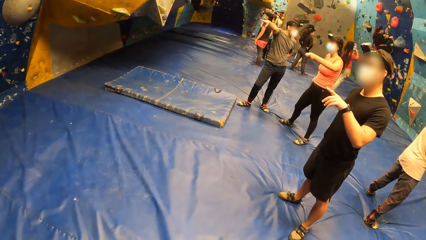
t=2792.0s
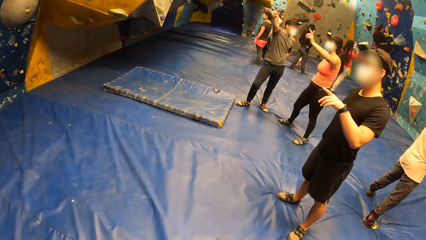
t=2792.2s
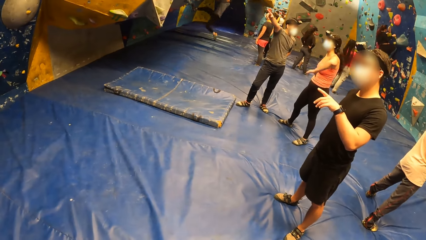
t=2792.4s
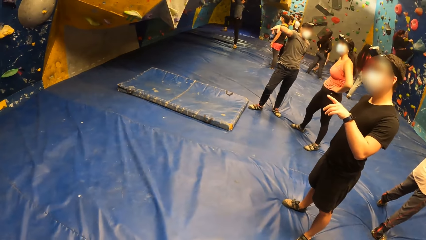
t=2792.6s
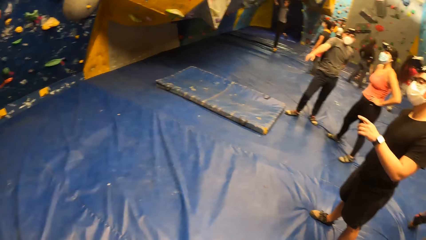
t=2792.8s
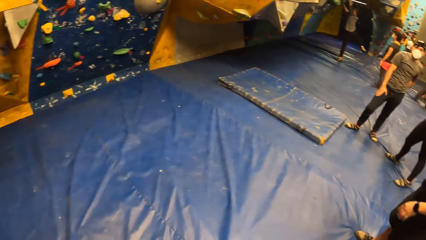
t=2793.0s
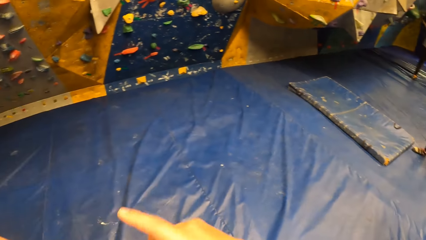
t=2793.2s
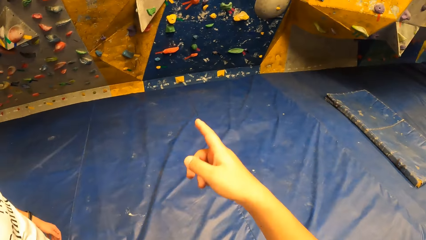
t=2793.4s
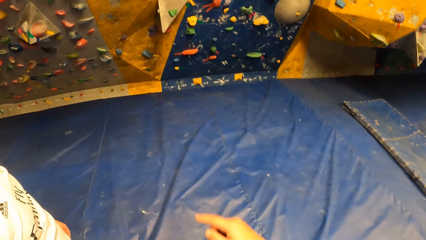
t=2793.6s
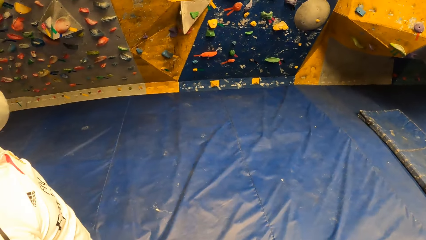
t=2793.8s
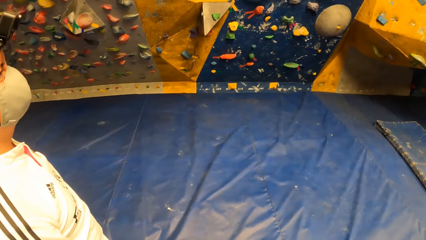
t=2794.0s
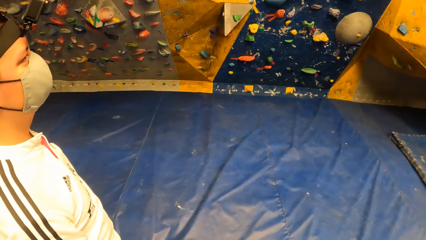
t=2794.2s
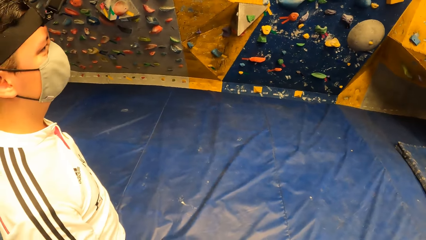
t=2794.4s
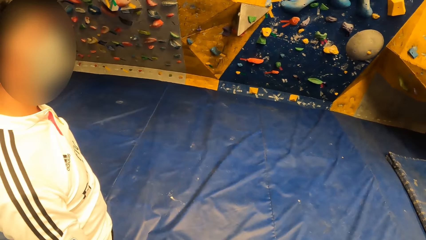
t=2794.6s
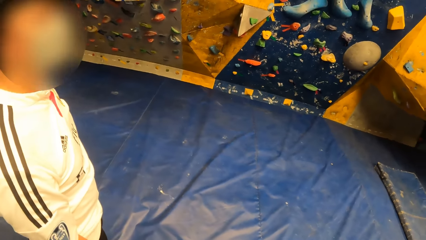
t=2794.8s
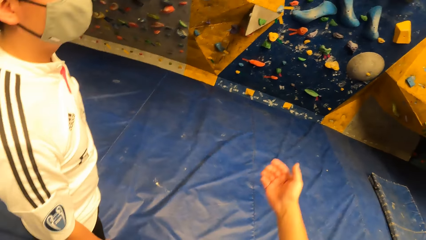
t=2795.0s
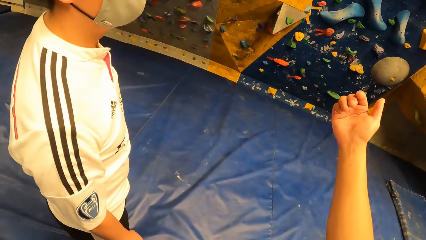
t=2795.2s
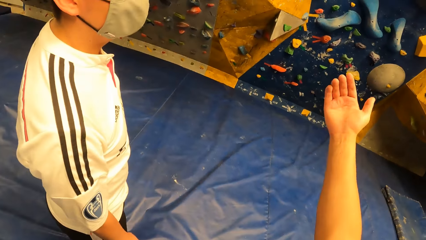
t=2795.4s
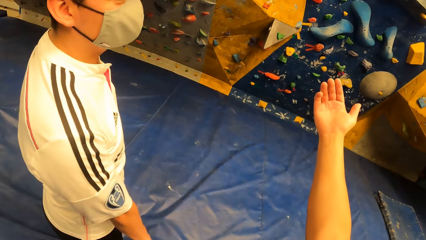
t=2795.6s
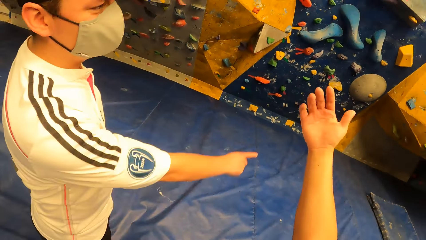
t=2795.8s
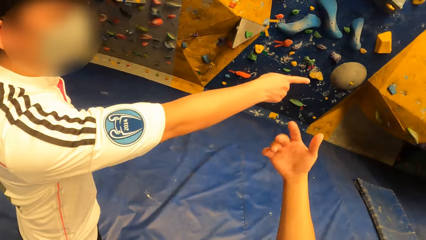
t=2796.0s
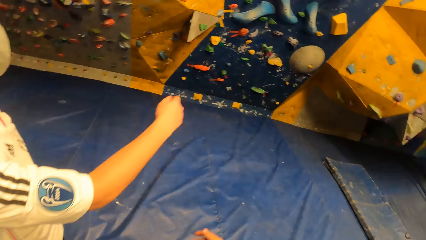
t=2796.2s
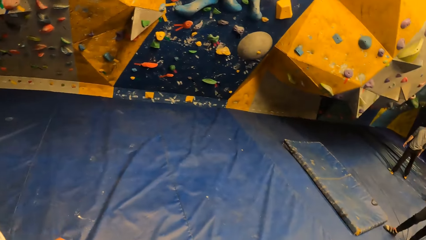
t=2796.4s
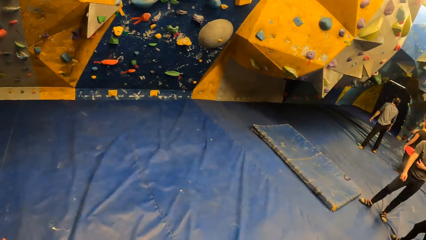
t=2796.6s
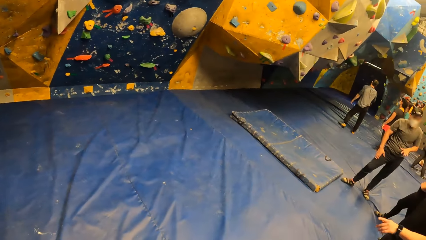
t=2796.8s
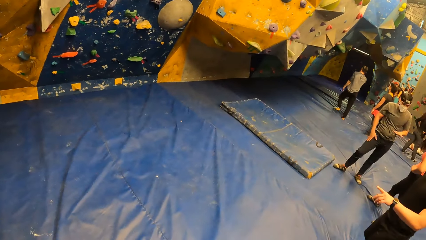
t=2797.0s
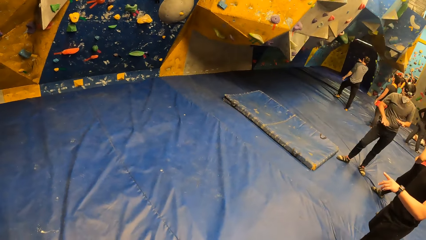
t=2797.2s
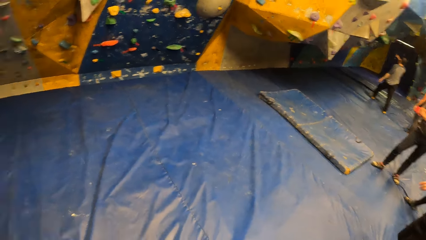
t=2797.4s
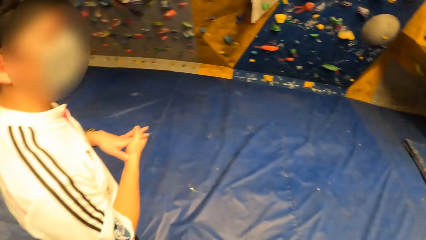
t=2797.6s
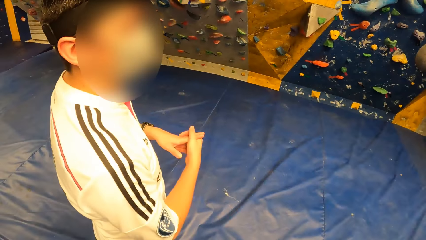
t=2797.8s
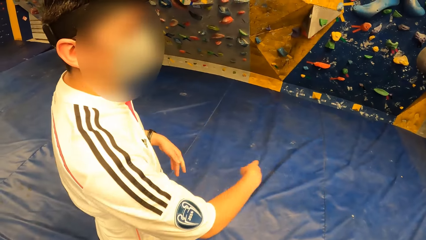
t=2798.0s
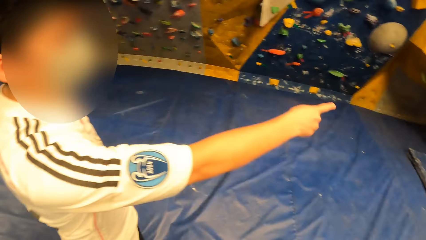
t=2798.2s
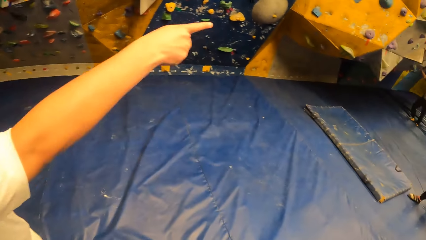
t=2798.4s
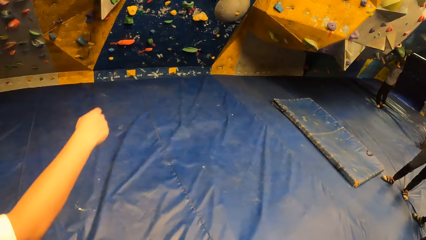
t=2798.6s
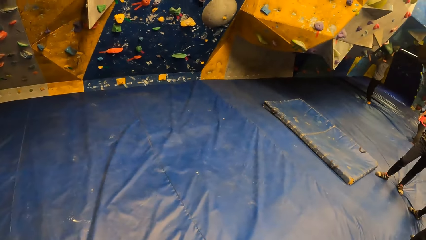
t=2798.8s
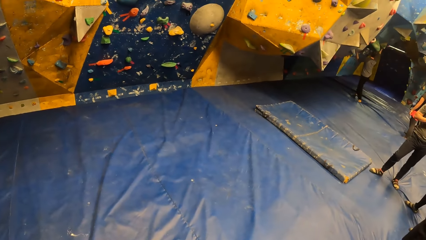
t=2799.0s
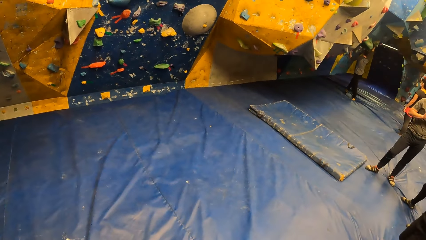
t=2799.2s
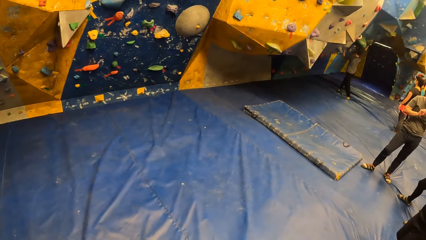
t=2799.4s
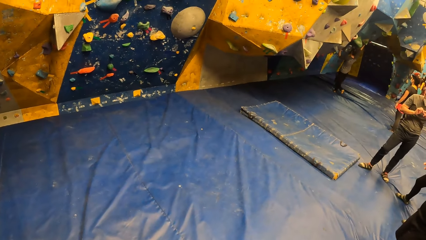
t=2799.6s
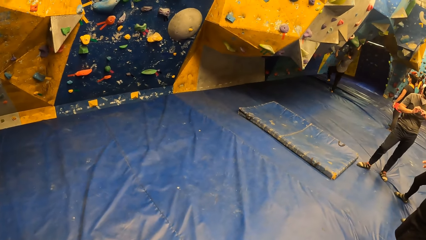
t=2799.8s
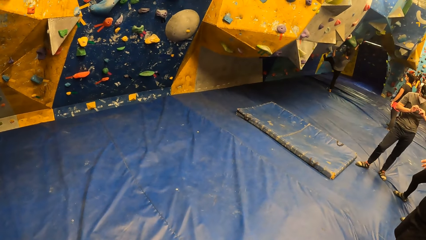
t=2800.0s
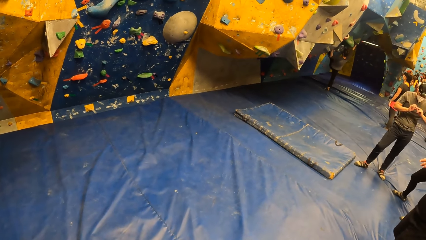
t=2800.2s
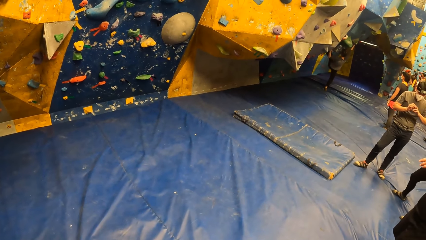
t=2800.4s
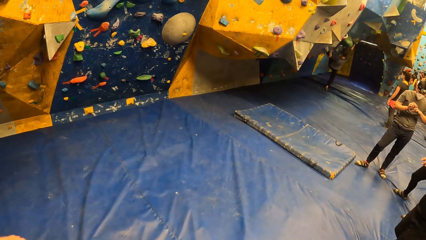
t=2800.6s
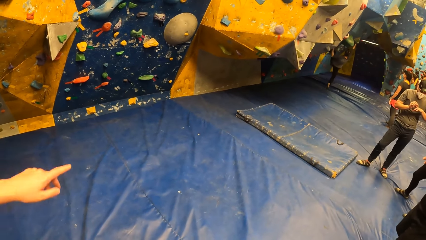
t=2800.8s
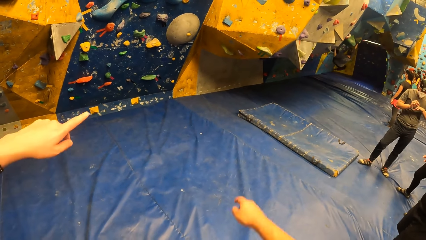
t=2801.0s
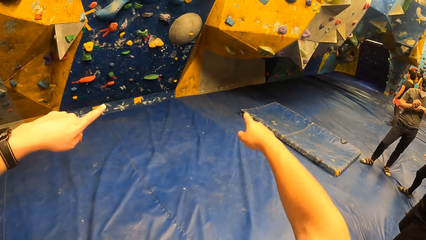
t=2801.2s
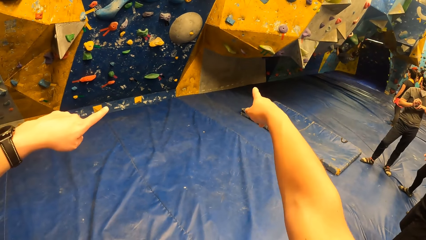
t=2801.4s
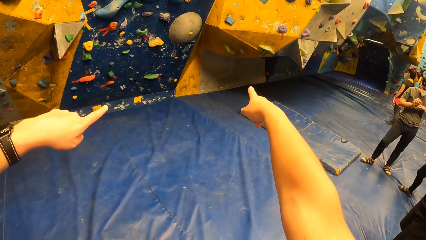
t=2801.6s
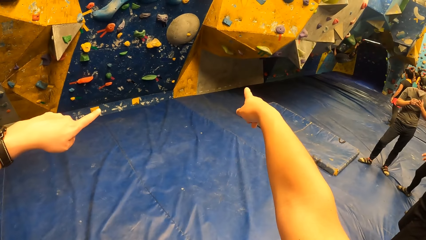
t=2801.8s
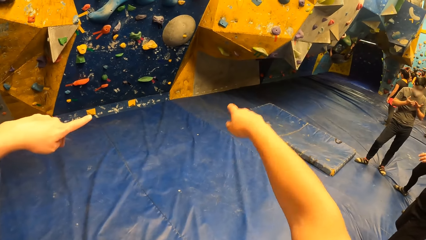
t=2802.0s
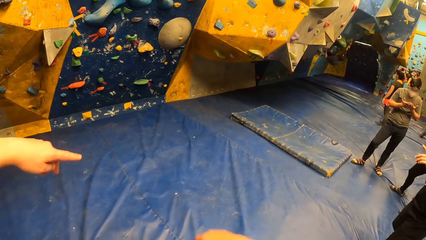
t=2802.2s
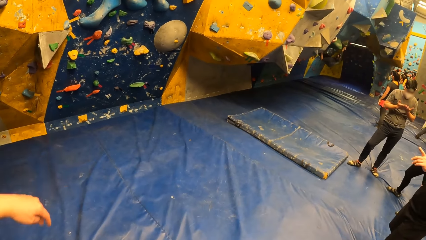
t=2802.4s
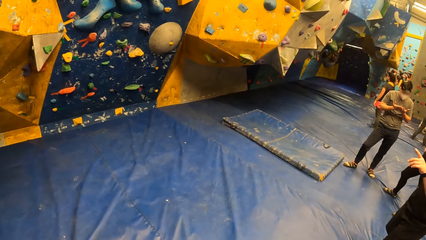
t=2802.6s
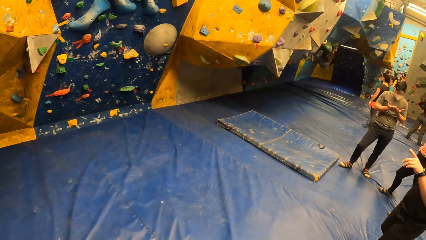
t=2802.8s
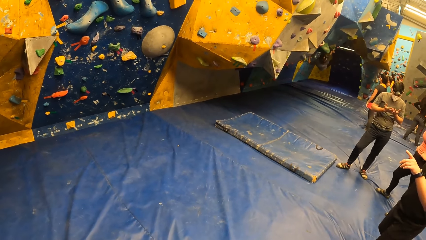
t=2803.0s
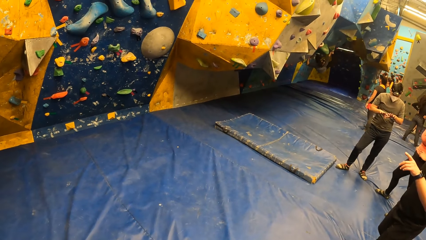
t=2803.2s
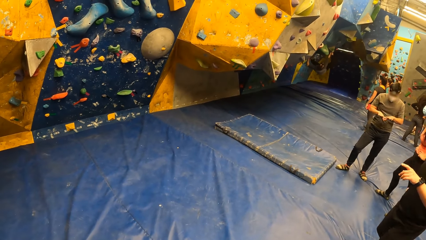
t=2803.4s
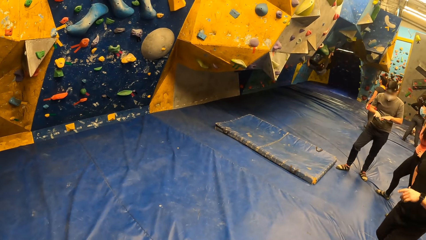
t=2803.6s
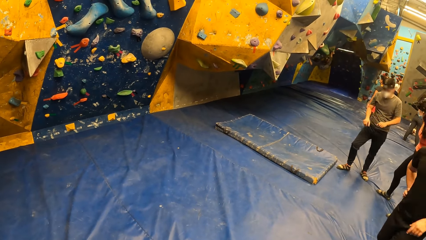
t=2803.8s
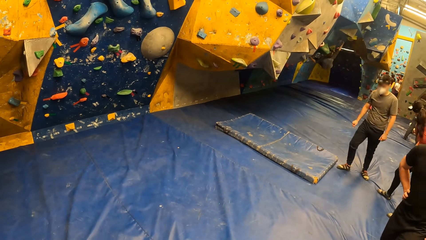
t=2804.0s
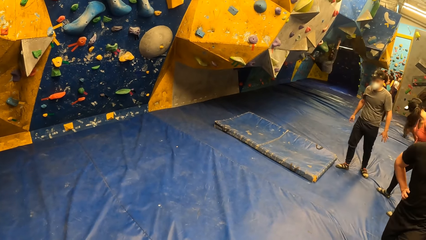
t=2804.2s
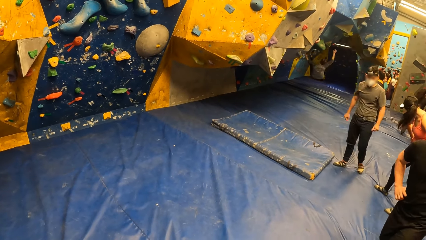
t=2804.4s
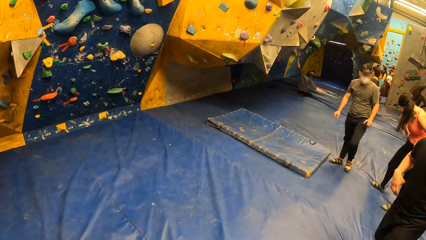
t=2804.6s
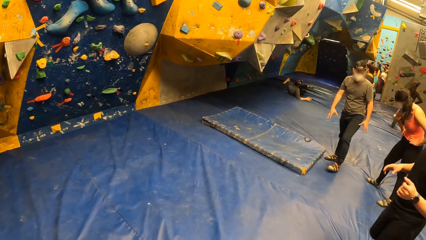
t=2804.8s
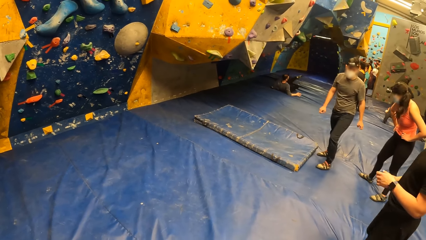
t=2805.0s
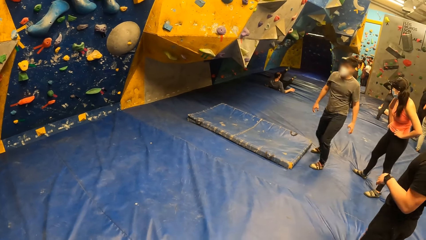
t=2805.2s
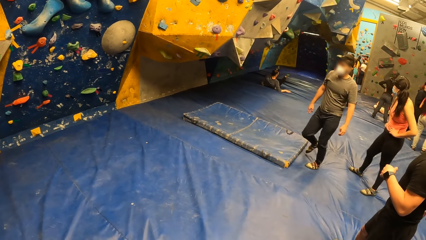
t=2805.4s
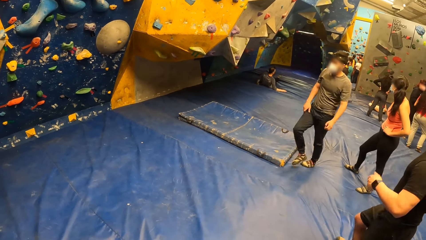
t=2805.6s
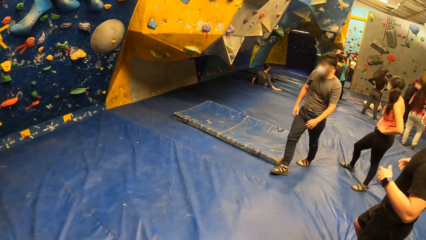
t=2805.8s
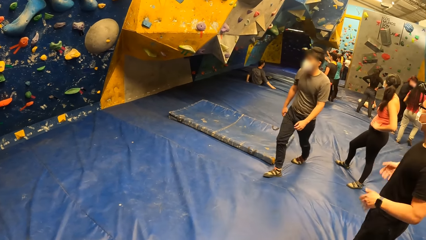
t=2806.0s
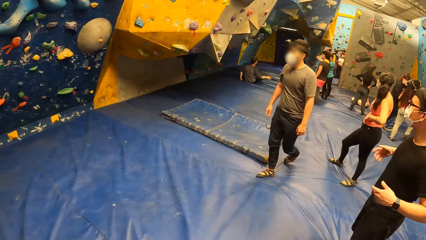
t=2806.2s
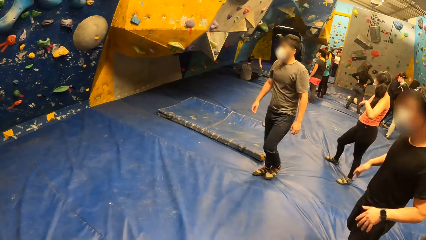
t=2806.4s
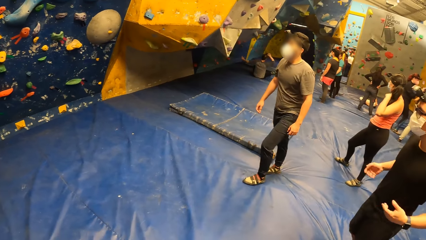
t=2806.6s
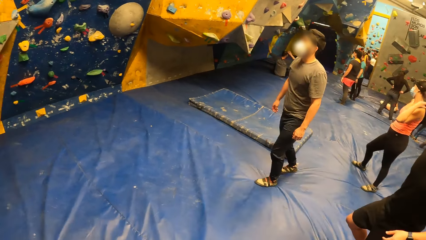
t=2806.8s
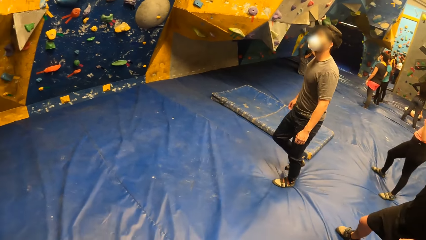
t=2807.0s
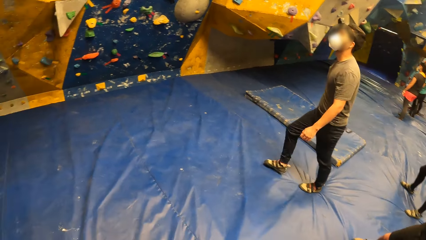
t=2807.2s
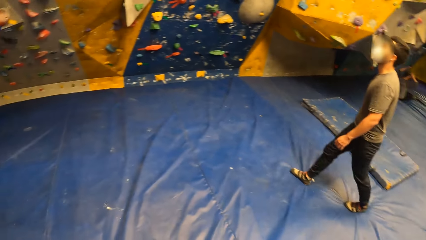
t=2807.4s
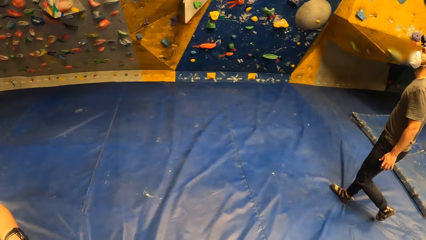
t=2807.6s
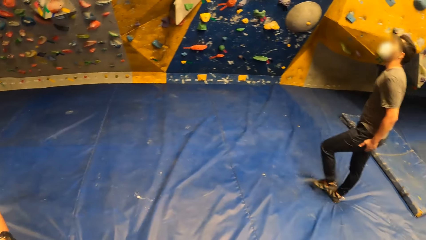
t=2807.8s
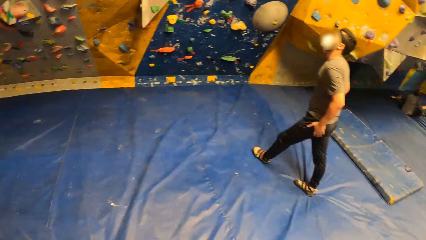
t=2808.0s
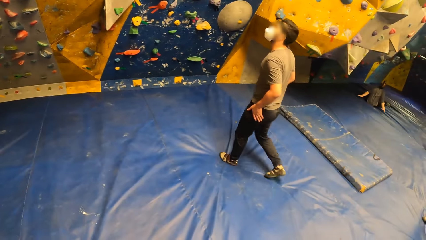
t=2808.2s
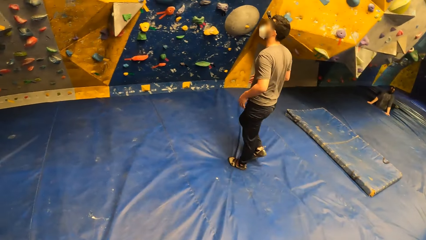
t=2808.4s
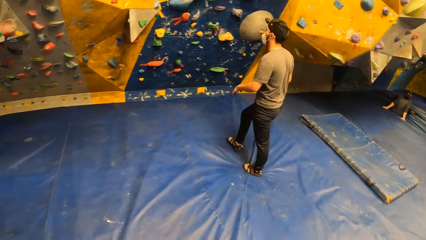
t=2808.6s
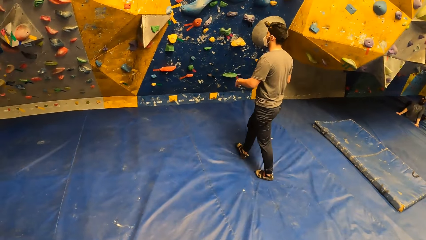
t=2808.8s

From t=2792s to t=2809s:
The camera wearer points on the rocks. A man points on the rocks. The camera wearer and another man point on the rocks.
